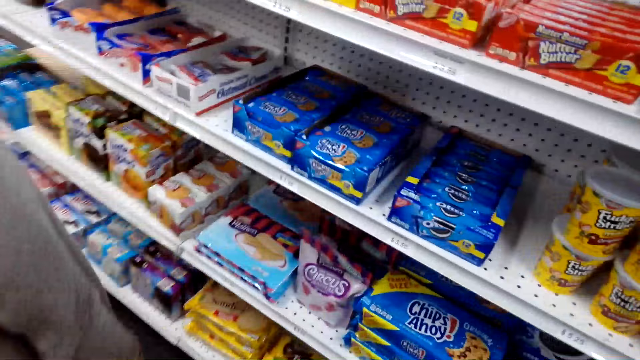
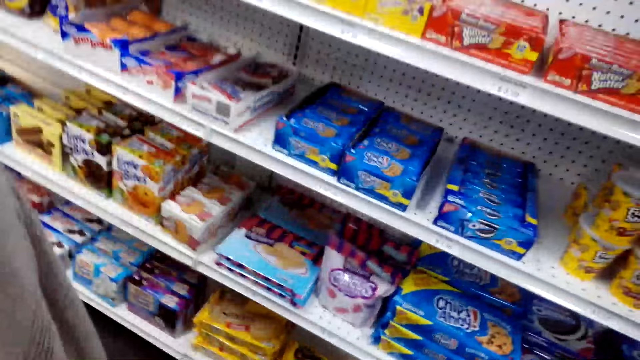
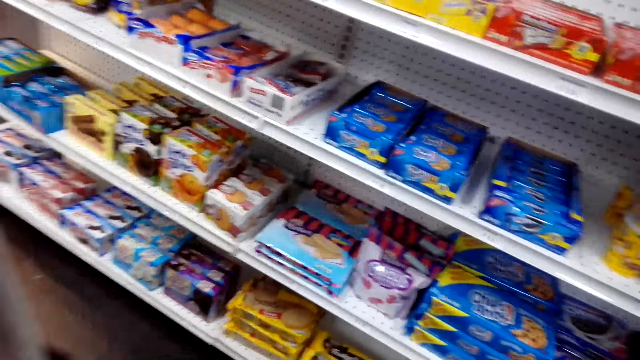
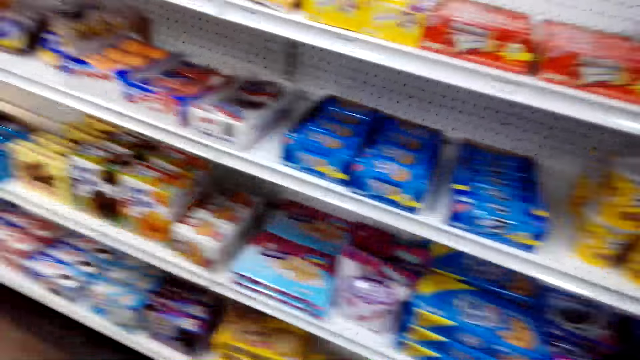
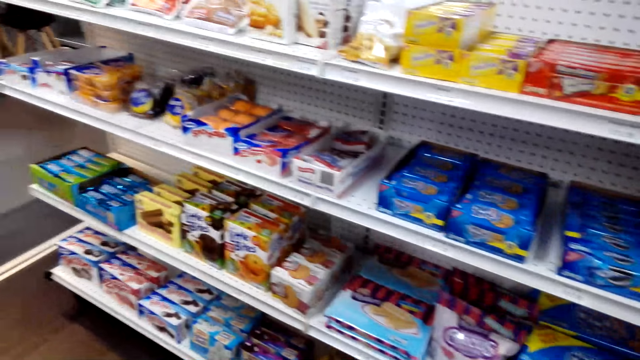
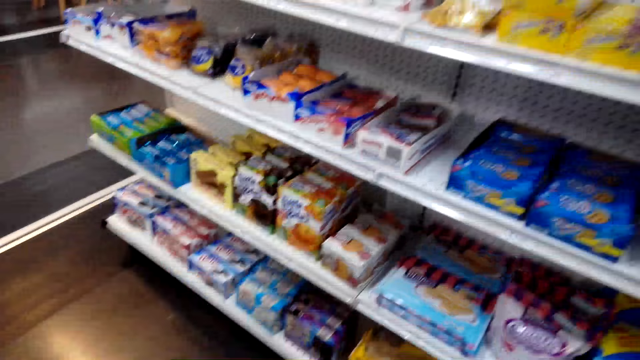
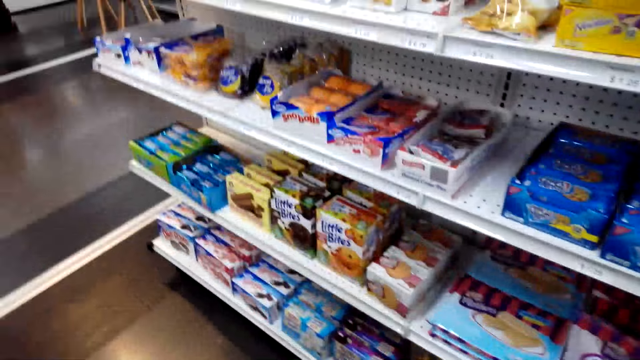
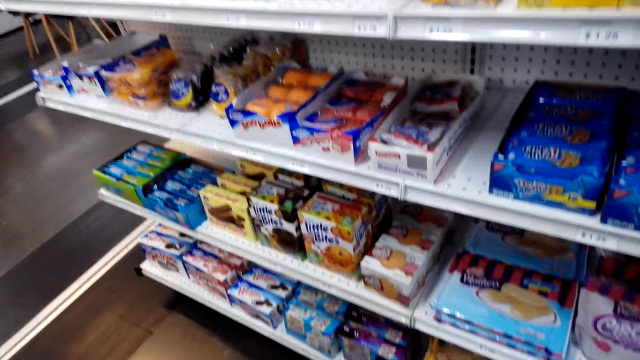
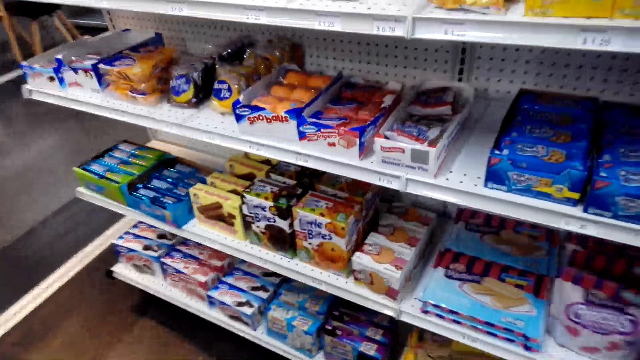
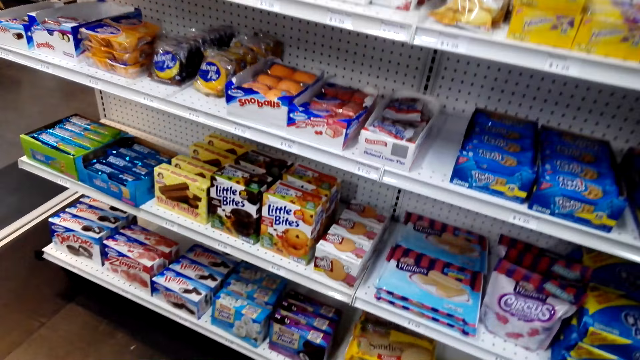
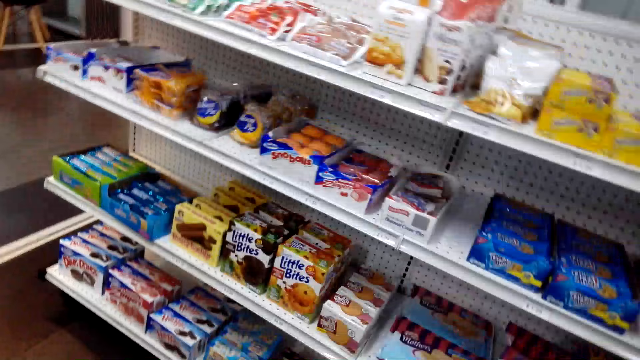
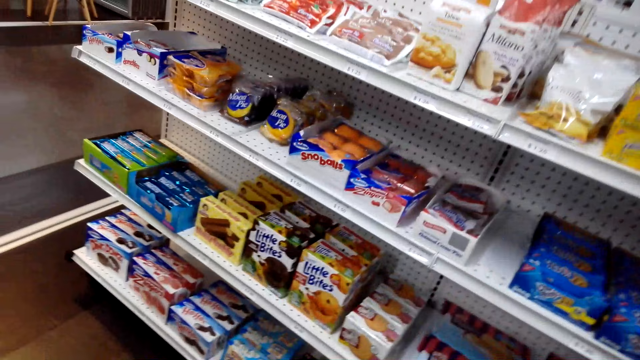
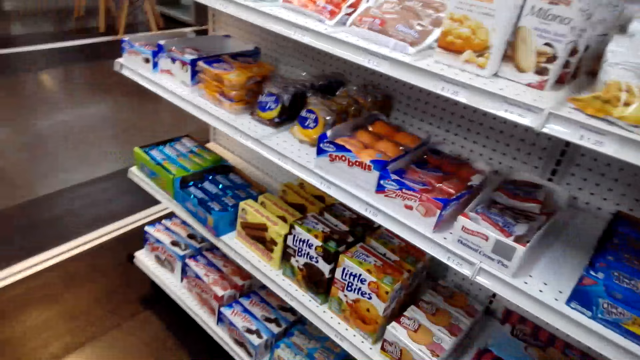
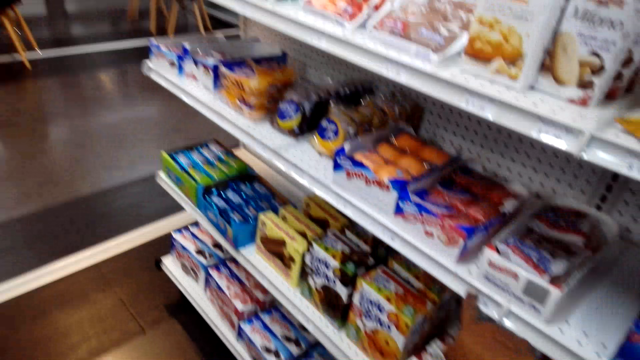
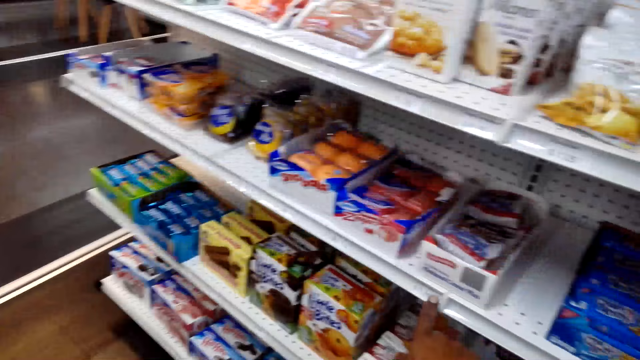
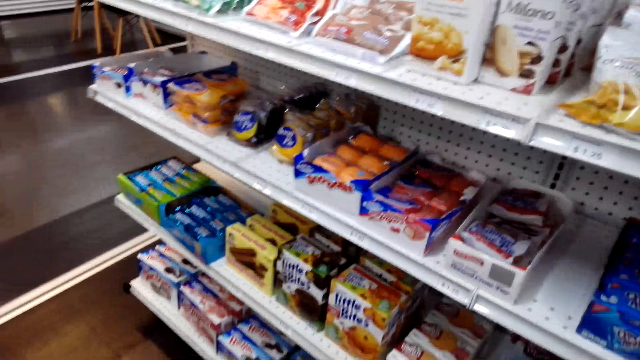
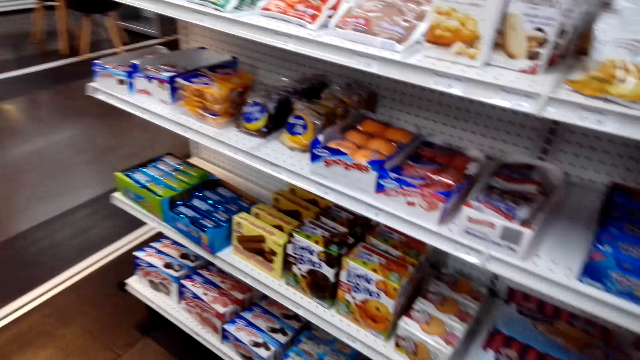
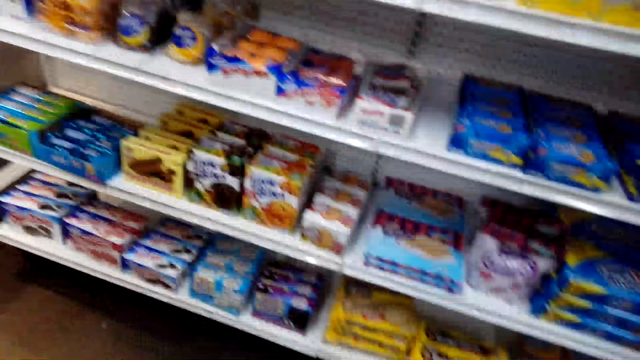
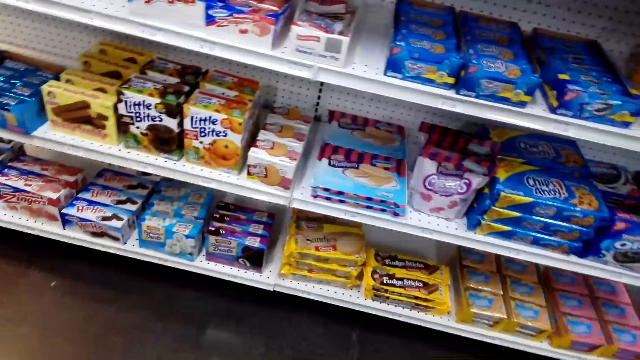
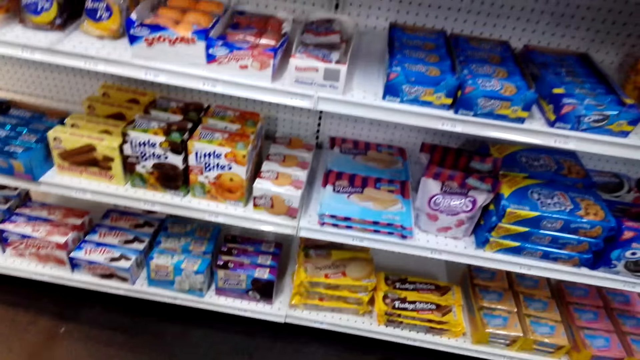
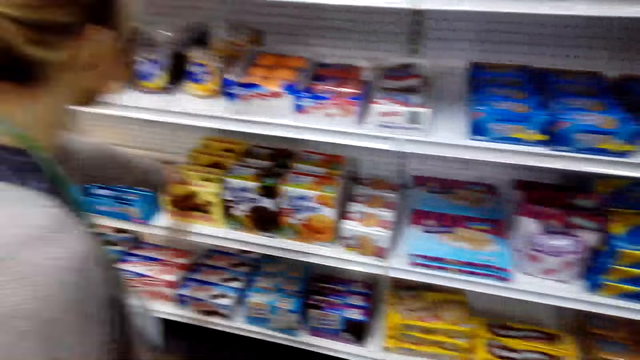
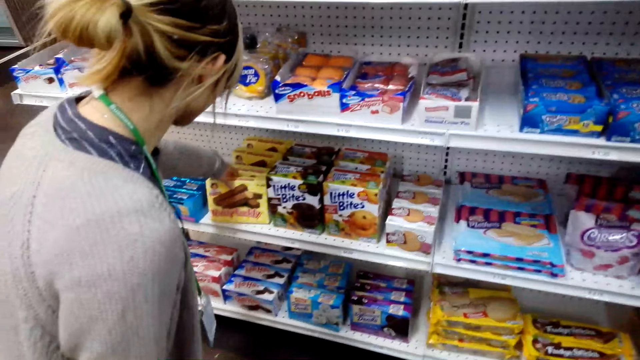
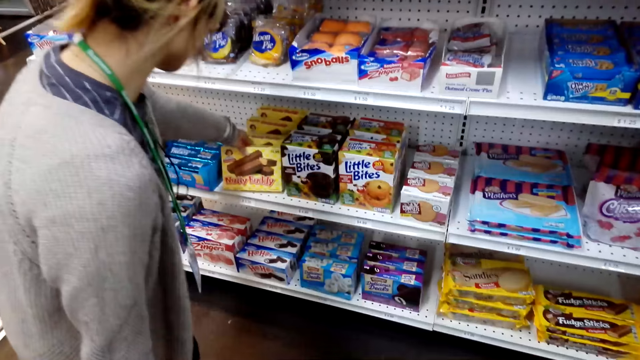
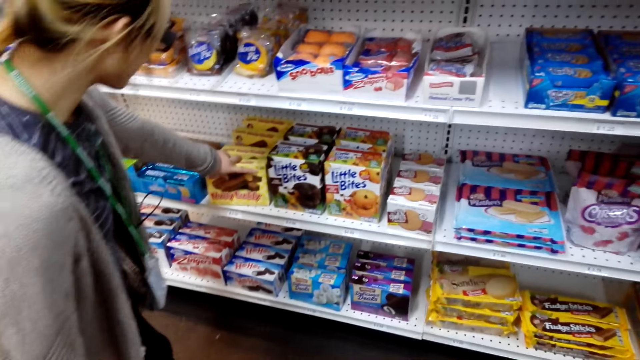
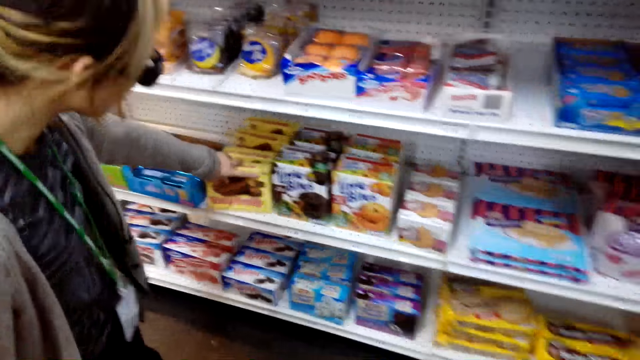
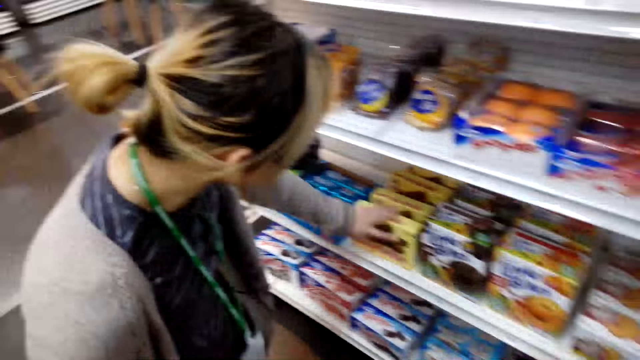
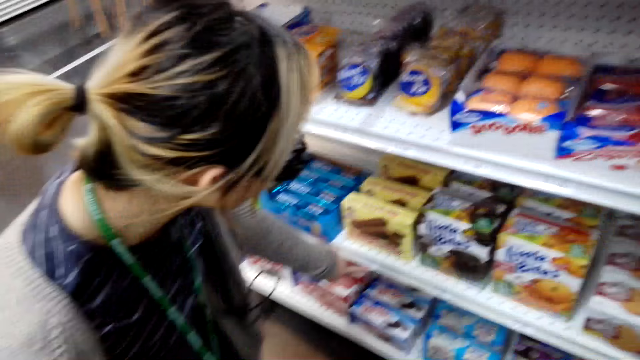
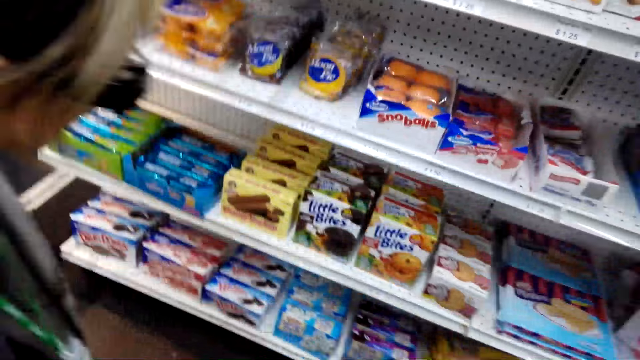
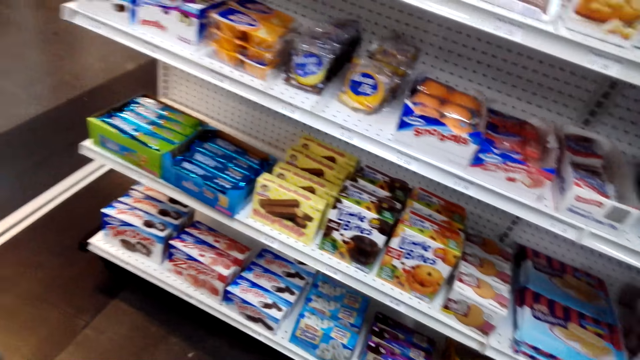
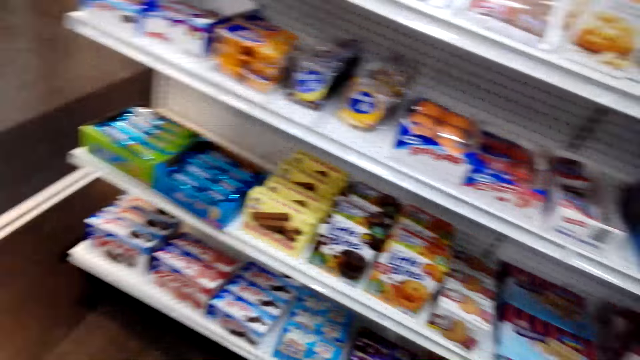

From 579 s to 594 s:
The camera wearer looks at the shelves. A woman checks something. The woman touches chocolate rolls.

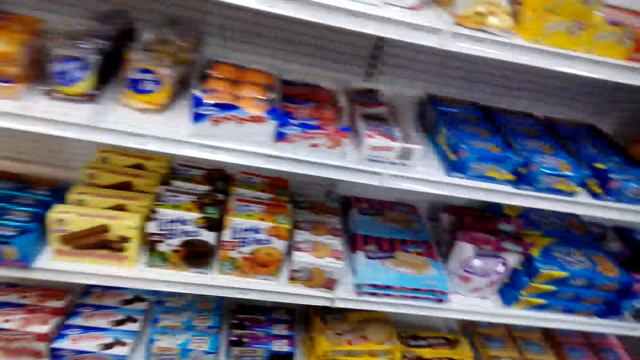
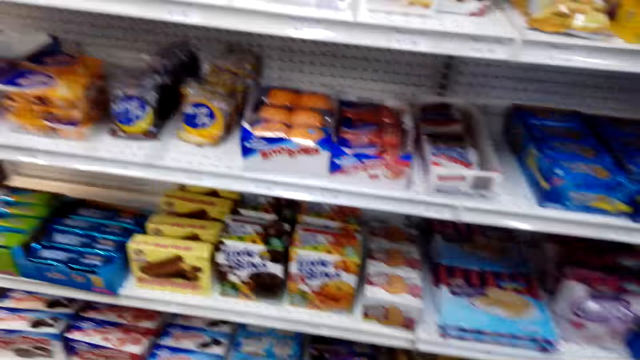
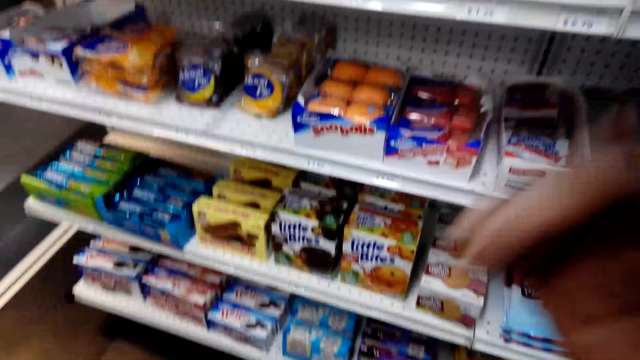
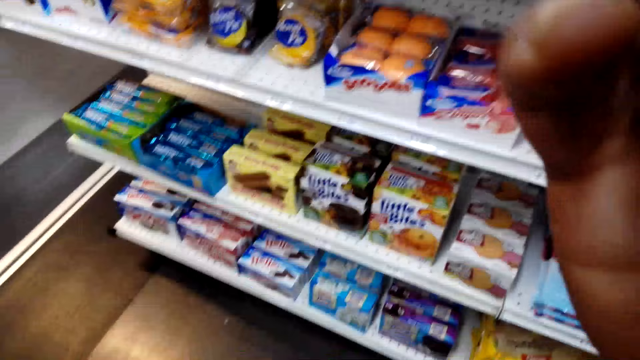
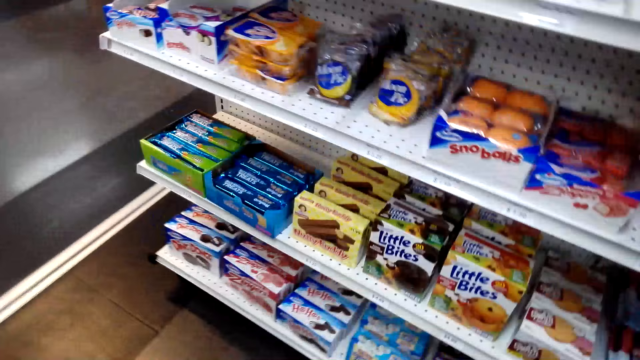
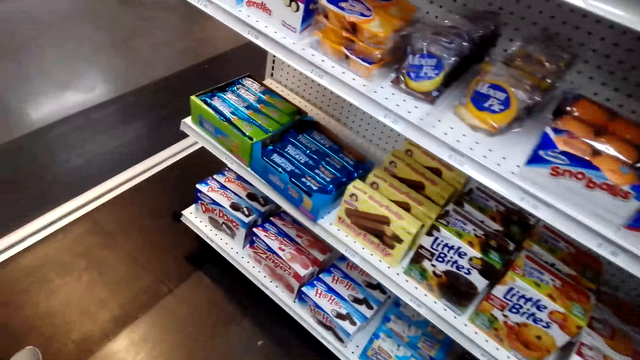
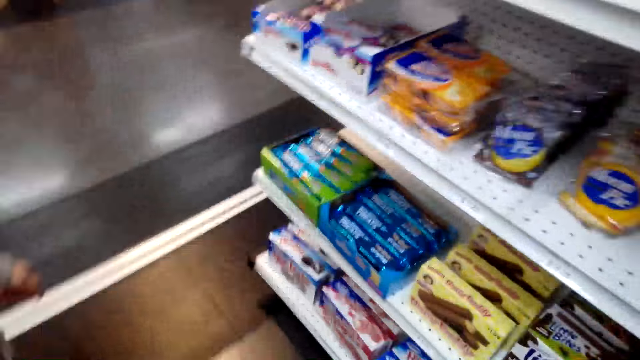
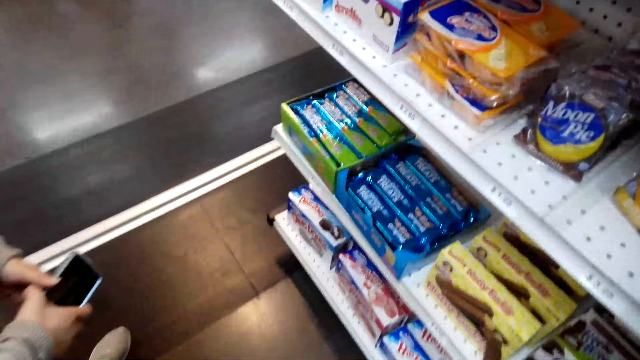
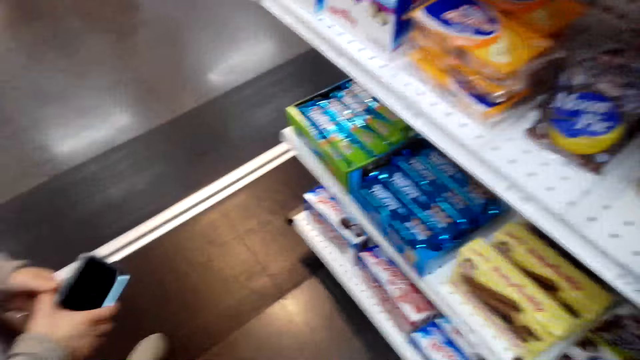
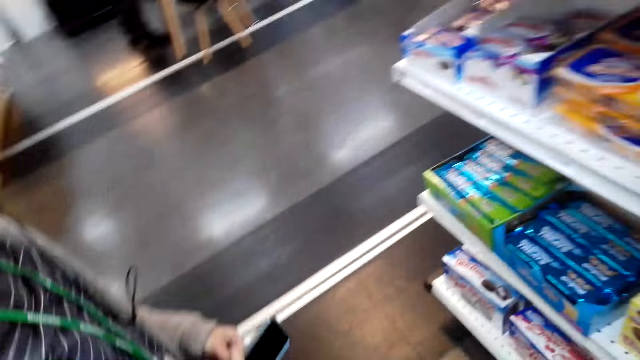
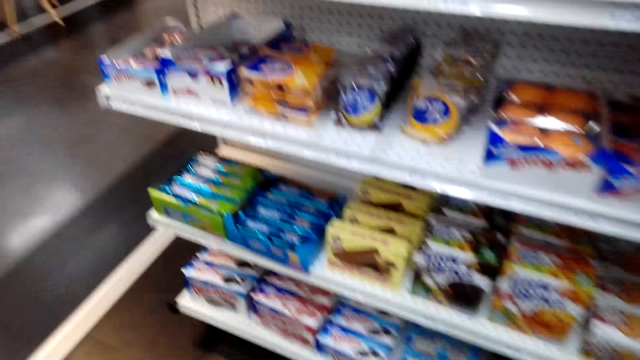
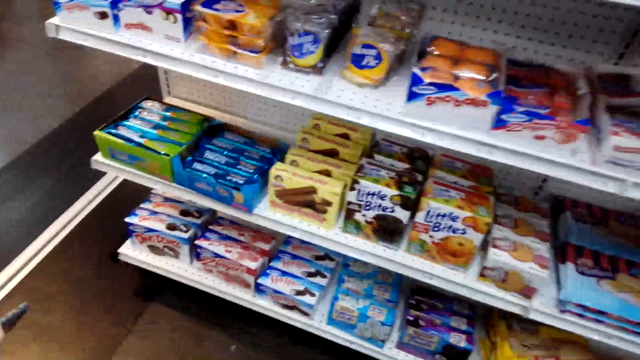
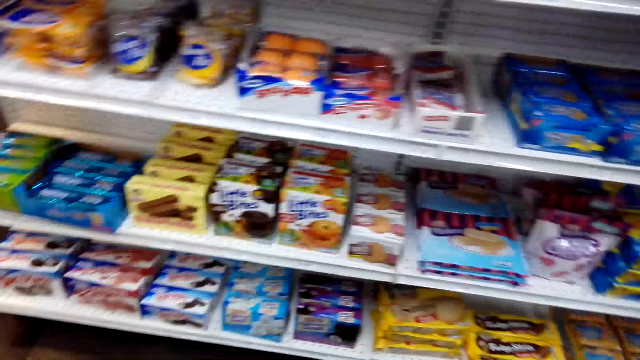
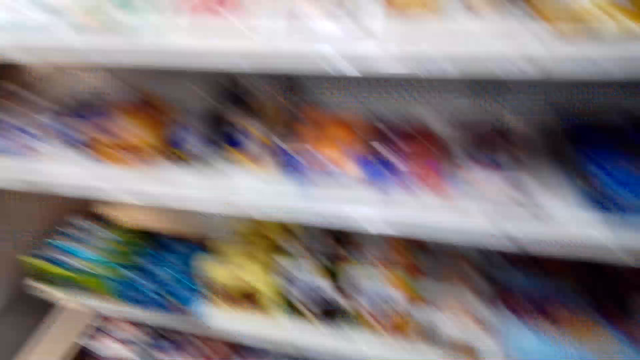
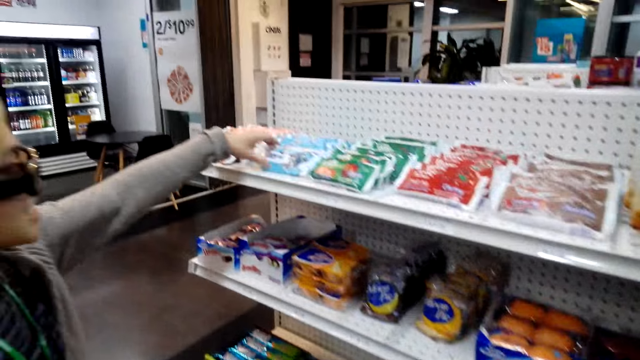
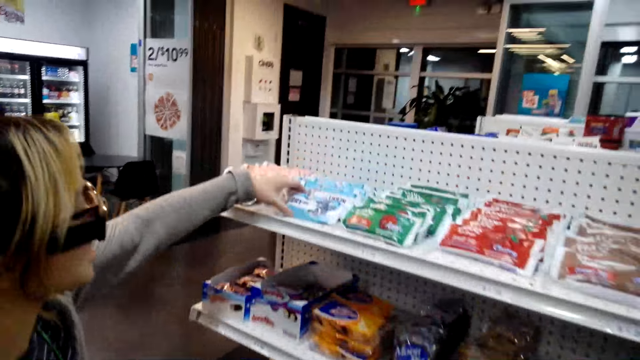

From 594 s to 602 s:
A woman operates a phone.
